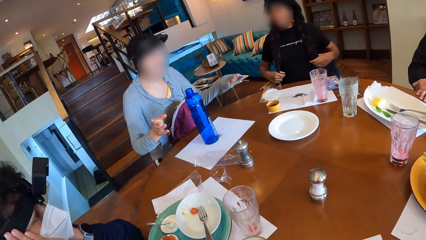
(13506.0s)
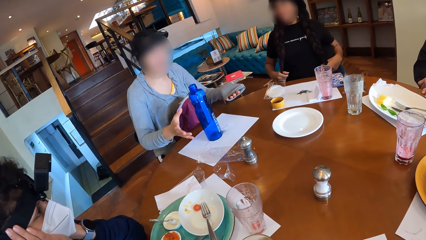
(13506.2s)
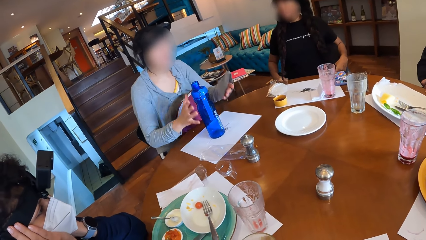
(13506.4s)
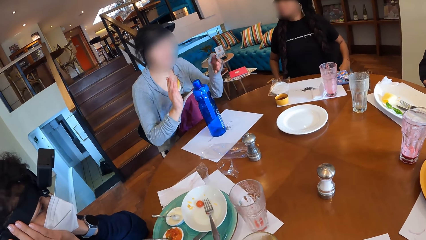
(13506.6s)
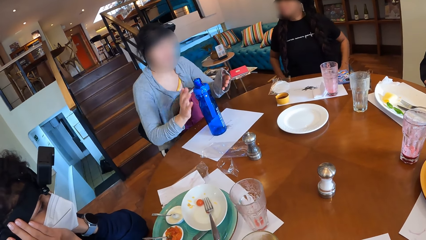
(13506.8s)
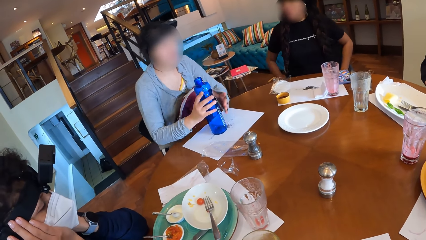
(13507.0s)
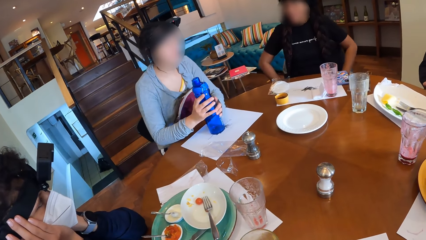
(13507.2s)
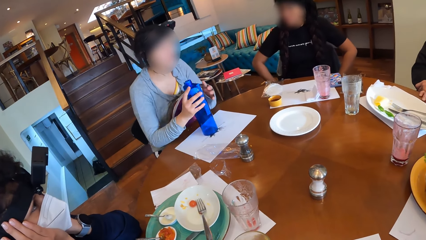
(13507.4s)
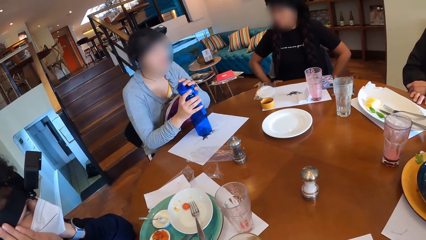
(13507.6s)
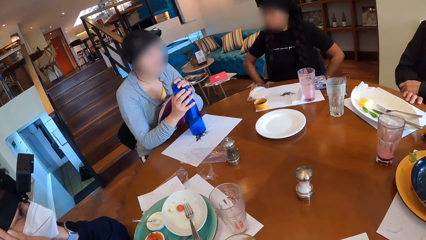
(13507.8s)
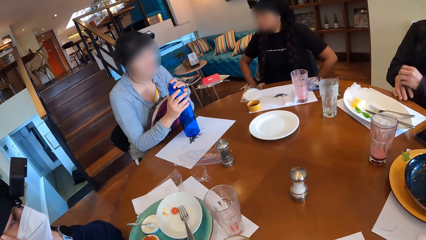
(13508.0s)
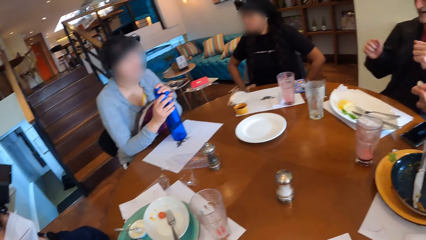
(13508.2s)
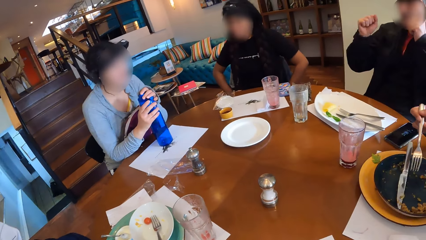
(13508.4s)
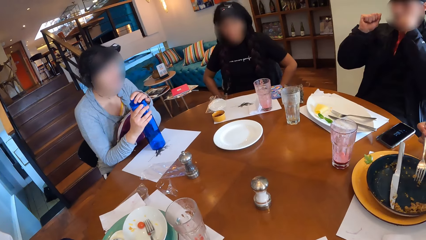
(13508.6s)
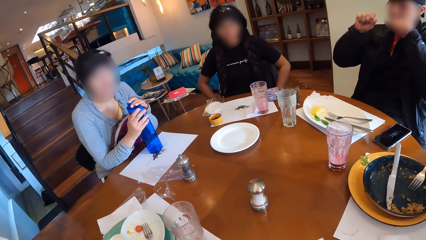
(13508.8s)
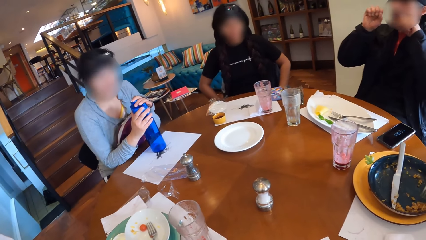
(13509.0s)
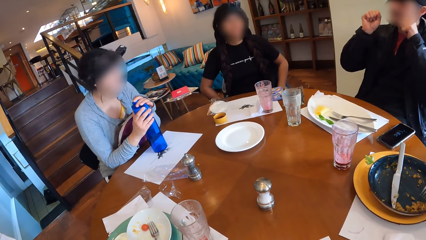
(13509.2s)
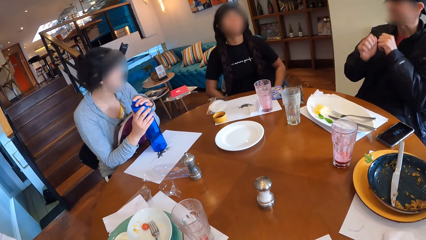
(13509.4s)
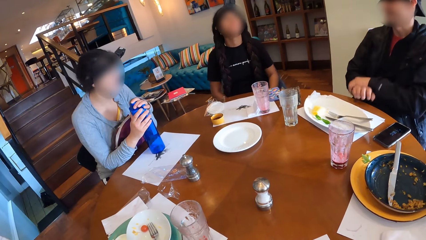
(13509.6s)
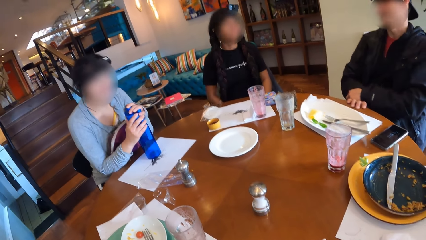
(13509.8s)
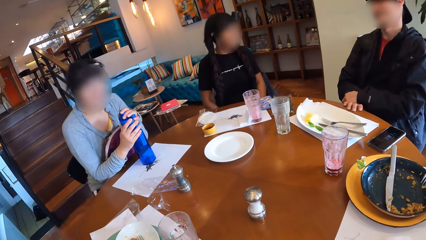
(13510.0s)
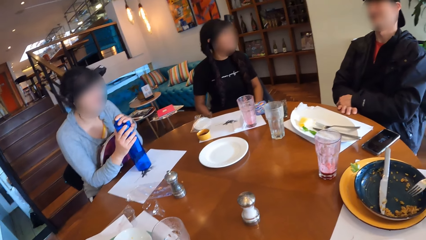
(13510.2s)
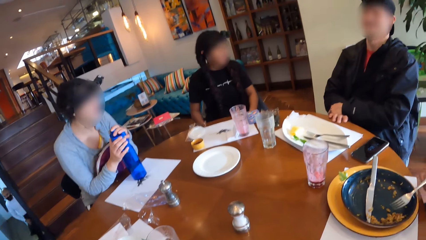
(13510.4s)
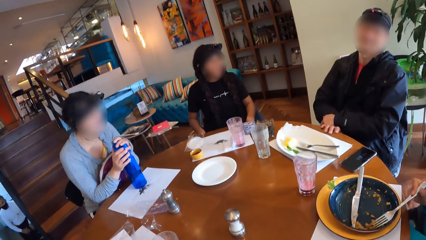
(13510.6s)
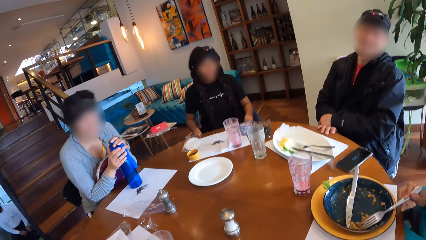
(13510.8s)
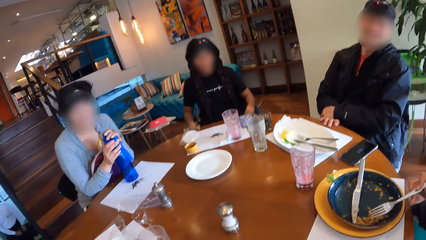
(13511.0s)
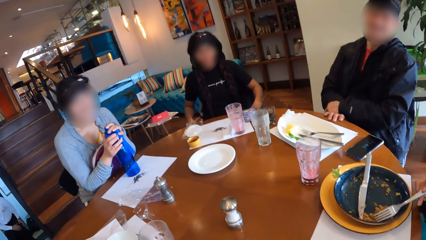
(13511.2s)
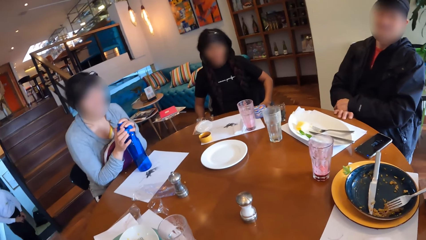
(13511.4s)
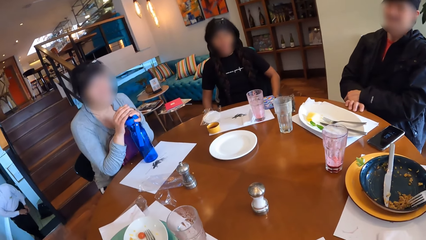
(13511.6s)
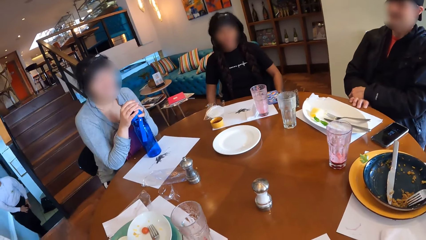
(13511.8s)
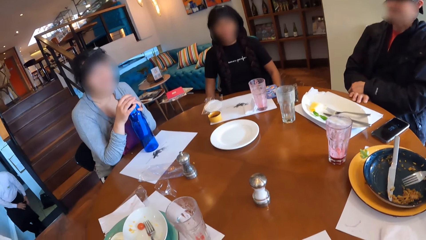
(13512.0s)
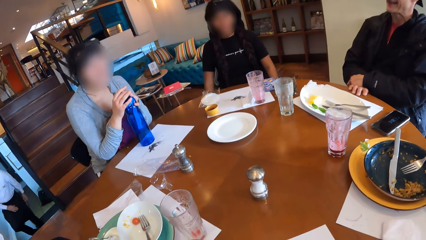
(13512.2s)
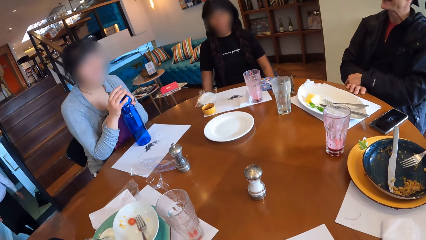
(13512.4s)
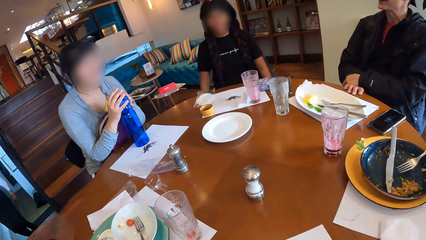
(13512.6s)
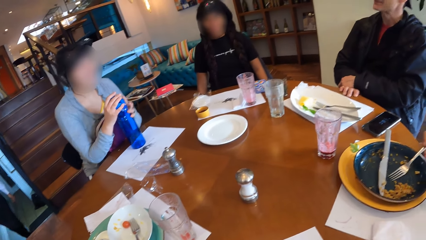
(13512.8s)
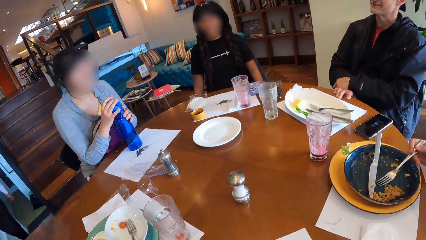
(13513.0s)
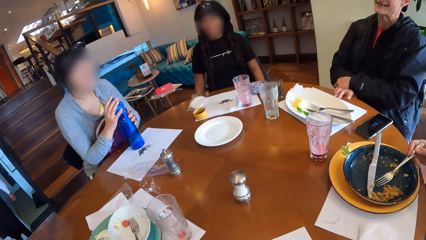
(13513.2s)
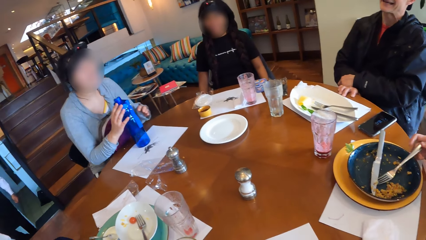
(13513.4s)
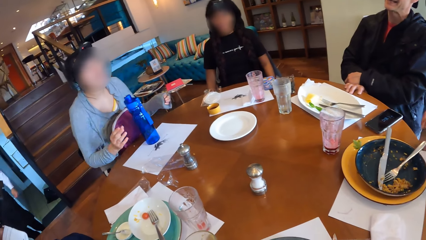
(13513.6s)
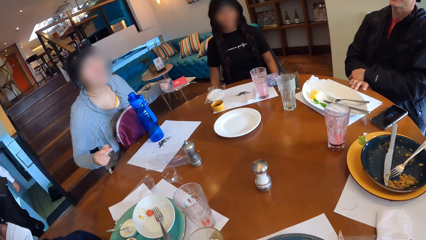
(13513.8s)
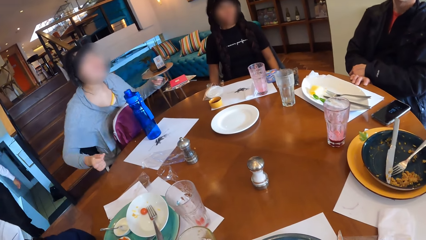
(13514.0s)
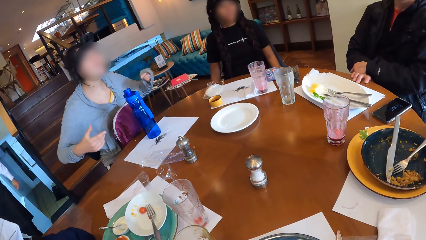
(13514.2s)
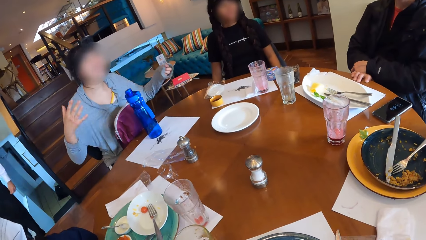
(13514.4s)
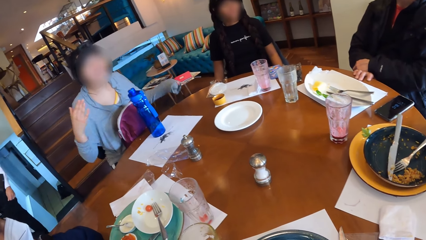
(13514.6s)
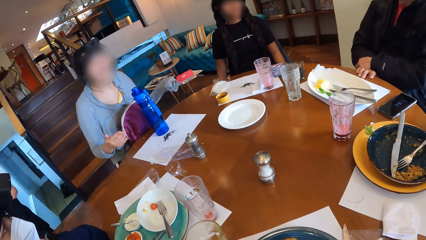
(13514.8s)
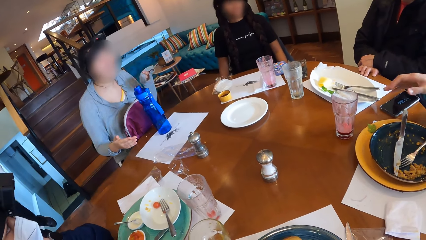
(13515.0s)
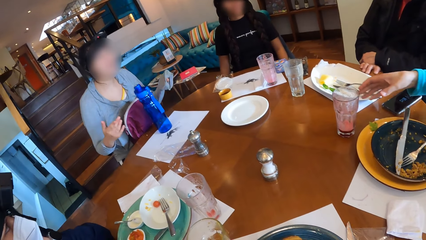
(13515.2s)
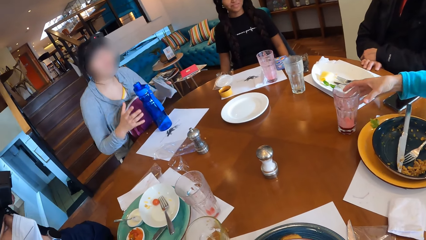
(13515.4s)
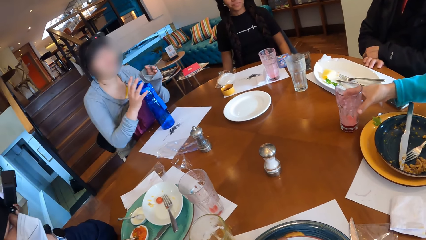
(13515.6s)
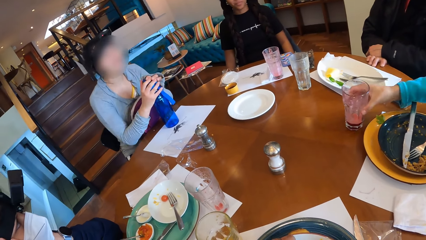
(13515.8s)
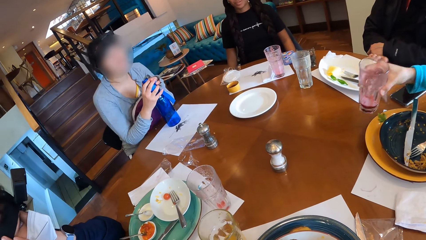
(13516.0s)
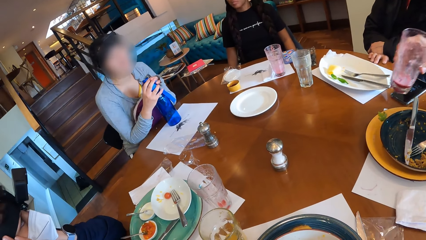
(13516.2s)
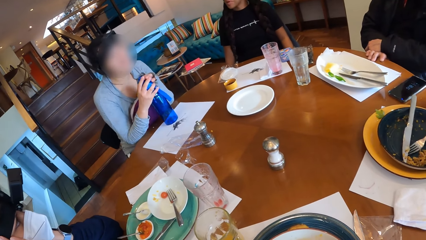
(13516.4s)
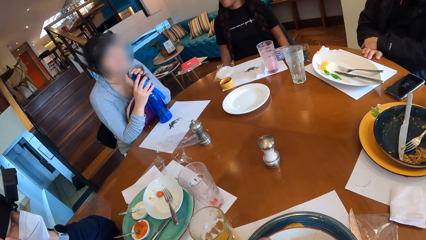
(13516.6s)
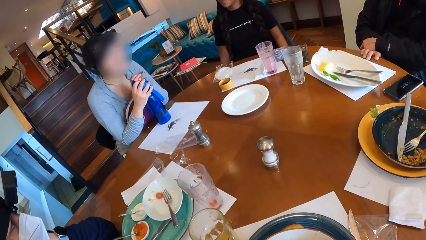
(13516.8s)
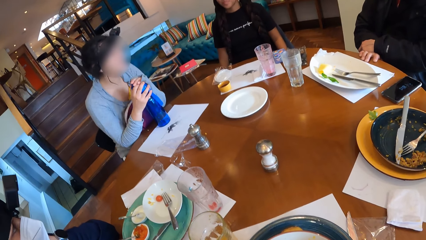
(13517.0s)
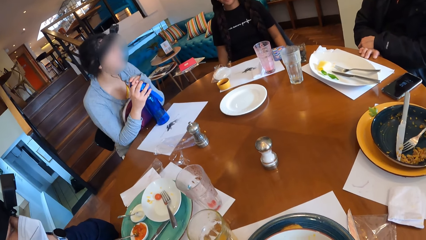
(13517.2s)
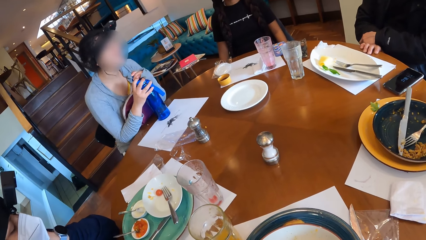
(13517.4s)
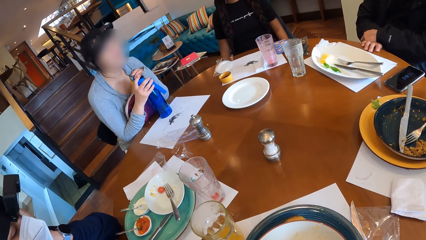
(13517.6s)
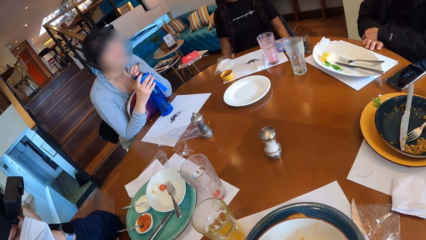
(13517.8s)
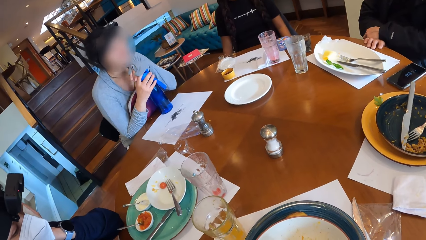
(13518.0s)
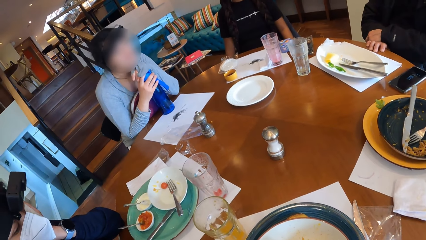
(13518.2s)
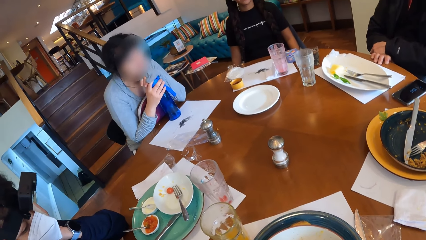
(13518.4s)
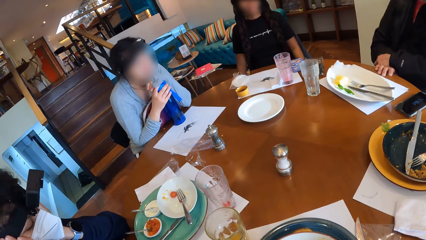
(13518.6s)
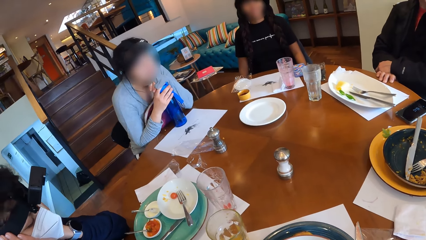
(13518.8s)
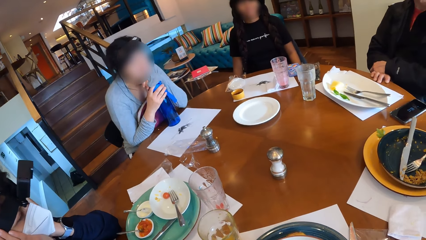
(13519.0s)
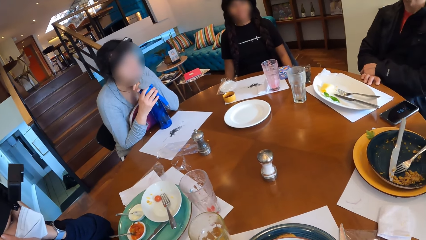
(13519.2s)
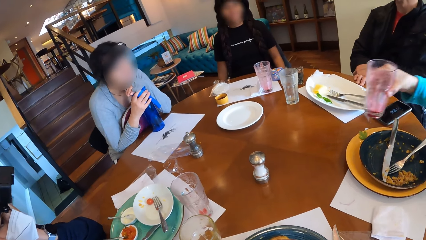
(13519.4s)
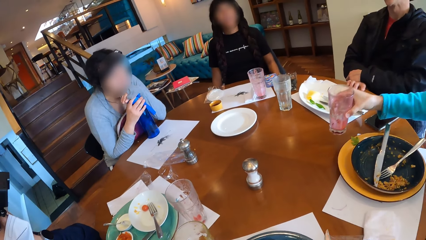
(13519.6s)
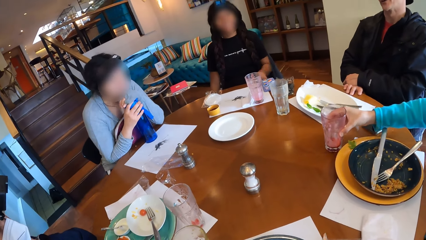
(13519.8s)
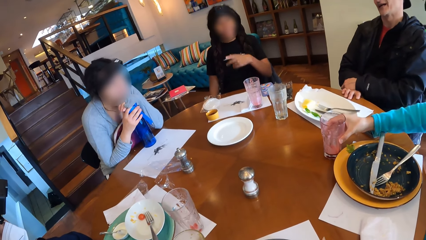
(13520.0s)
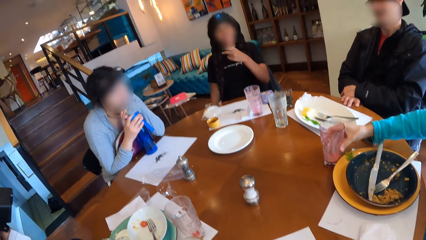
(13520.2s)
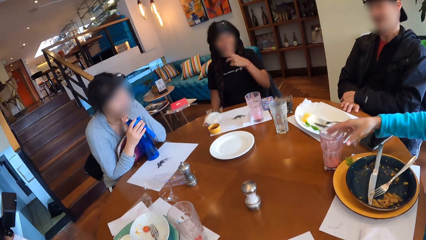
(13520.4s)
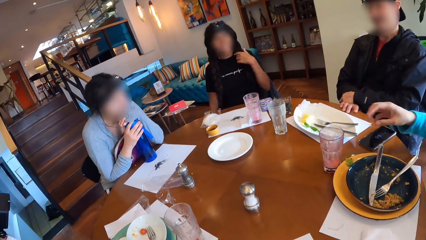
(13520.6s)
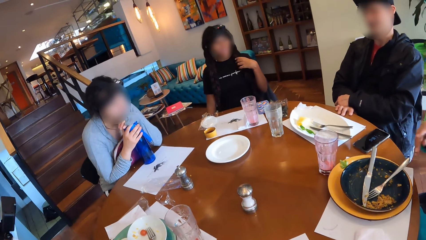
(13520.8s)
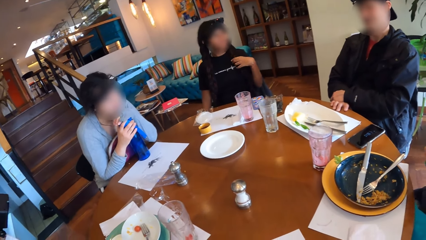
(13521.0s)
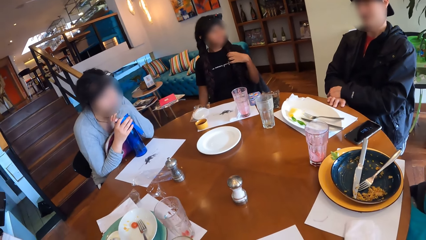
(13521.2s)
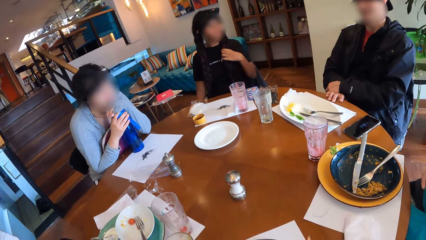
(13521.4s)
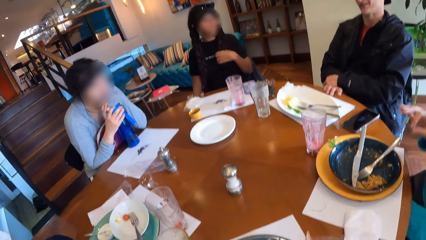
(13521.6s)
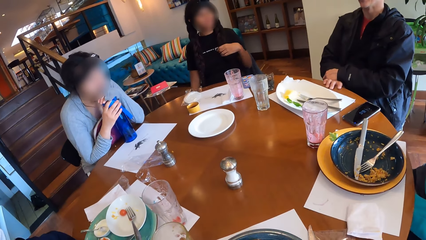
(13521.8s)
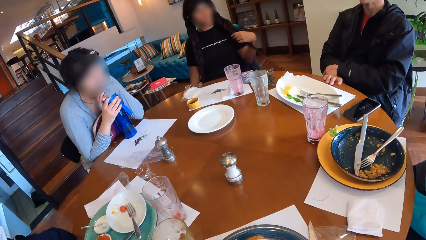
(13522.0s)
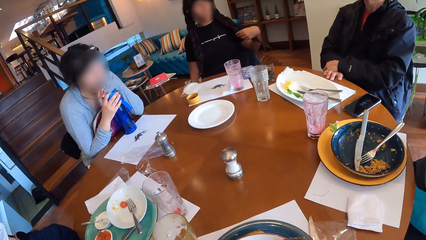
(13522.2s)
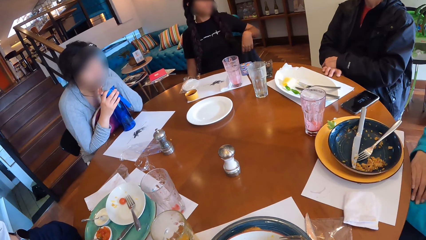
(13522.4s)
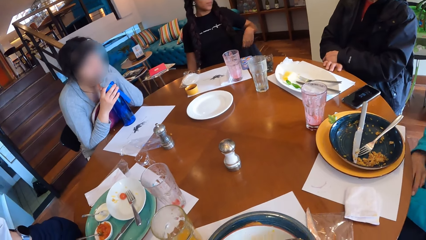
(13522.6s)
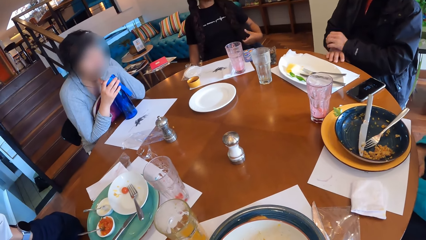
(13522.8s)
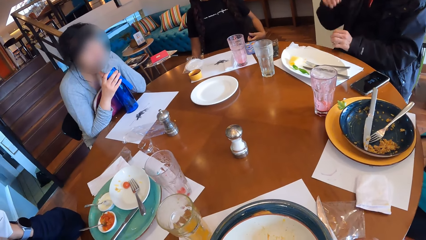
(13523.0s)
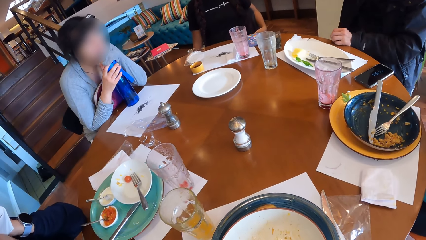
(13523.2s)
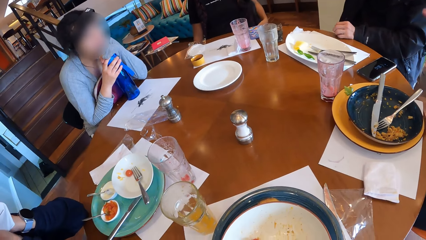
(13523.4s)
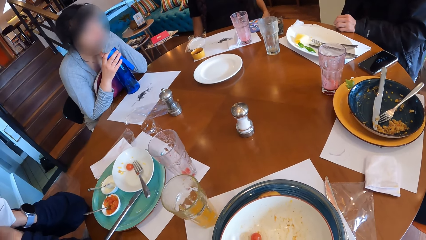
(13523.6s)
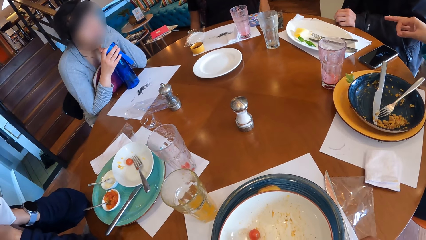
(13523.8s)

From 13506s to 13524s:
A woman holds the bottle of water on the table with her hands. A man moves Chinese fried rice in the plate on the table with the fork in his right hand. The man drops the fork in the plate on the table with his right hand. Another woman takes a glass of juice on the dining table with her right hand. A third woman holds the water bottle on the dining table with both hands. The second woman drops the glass of juice in her right hand on the dining table. A fourth woman strokes her hair with her left hand.
